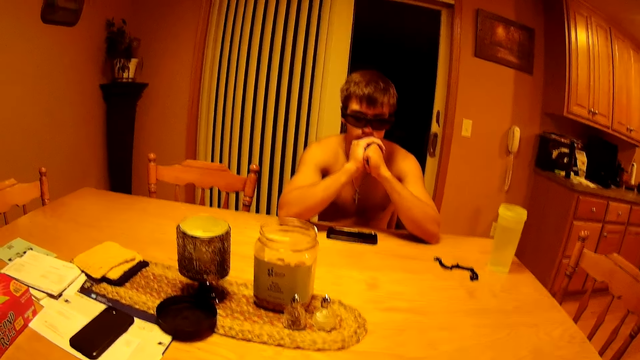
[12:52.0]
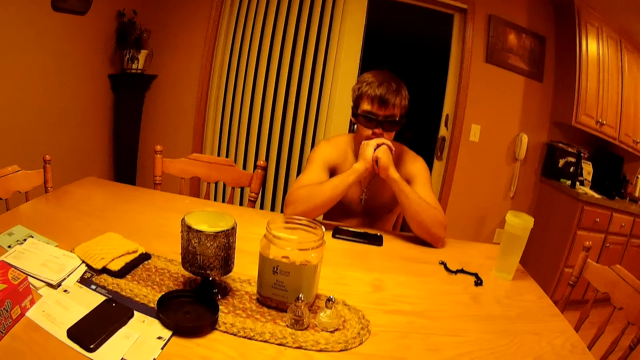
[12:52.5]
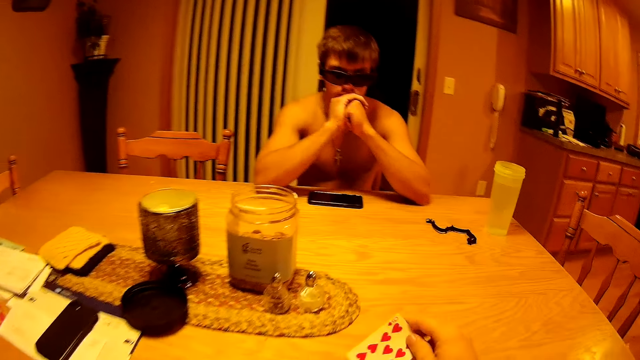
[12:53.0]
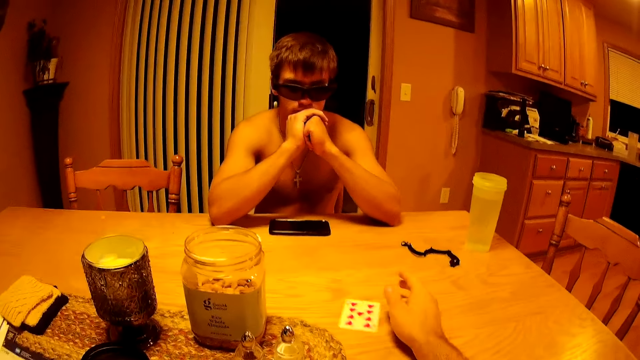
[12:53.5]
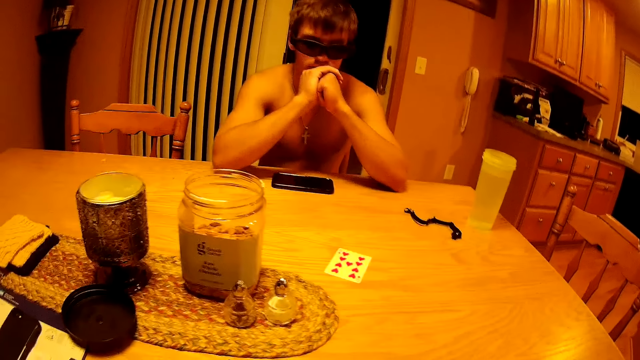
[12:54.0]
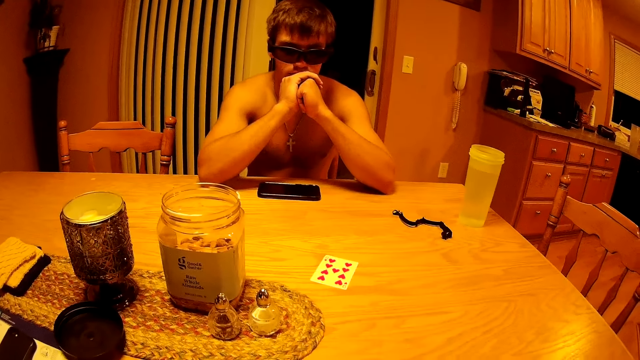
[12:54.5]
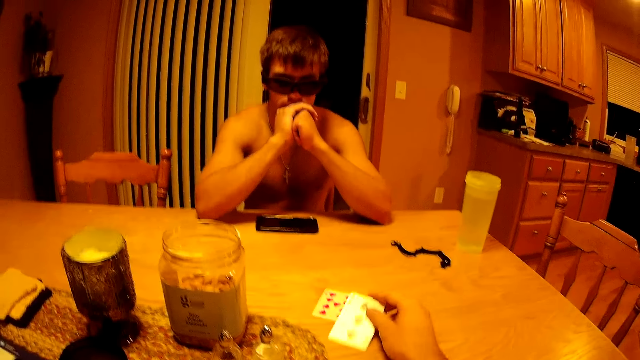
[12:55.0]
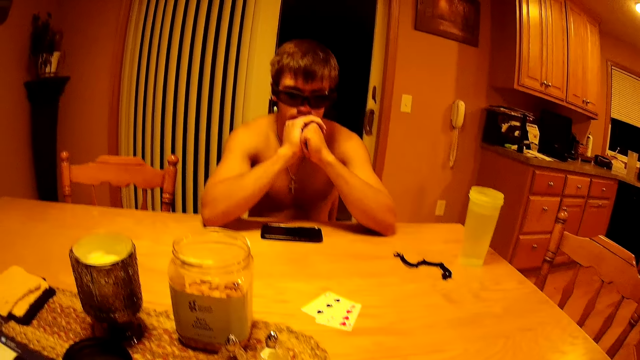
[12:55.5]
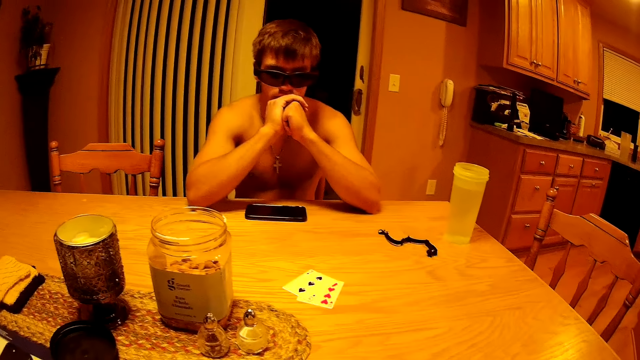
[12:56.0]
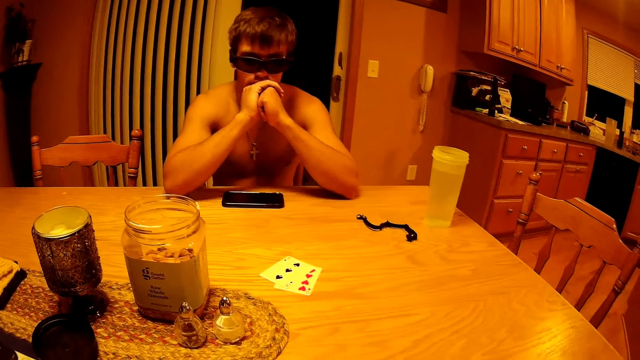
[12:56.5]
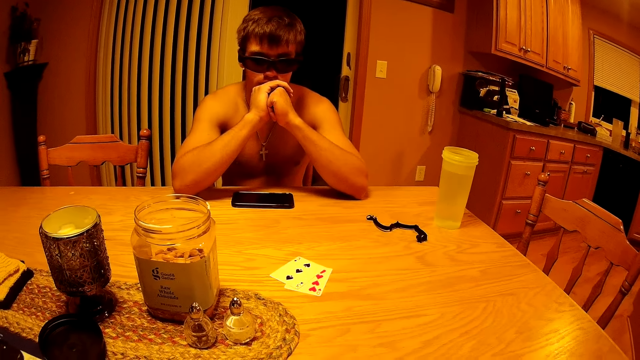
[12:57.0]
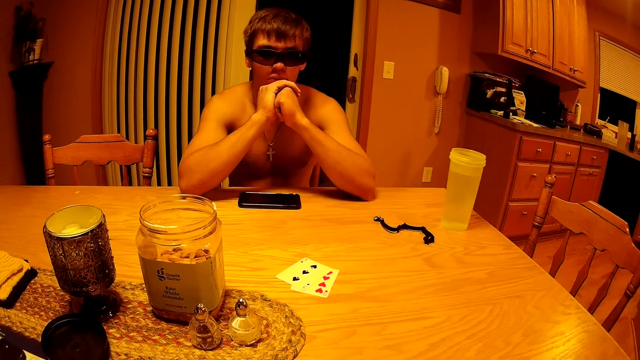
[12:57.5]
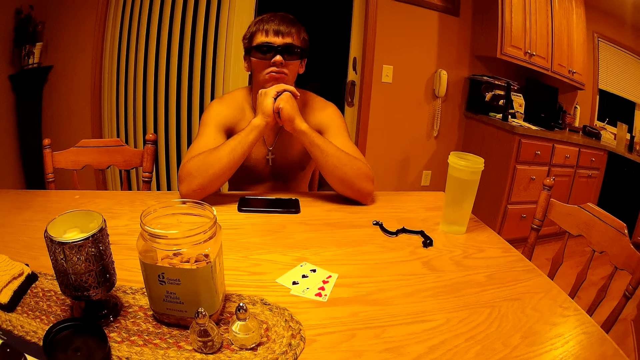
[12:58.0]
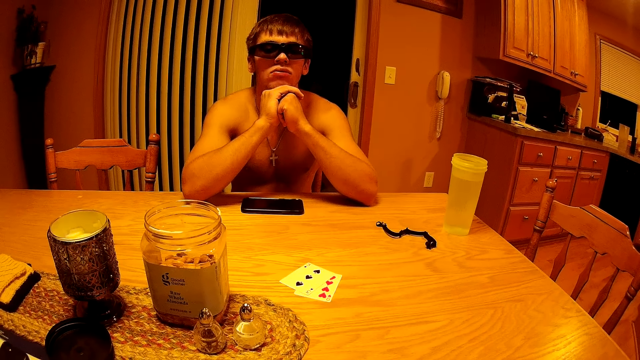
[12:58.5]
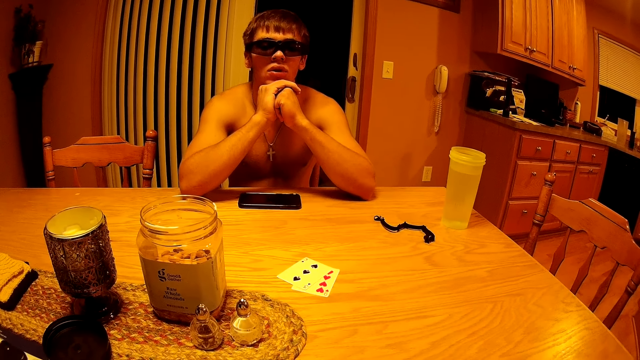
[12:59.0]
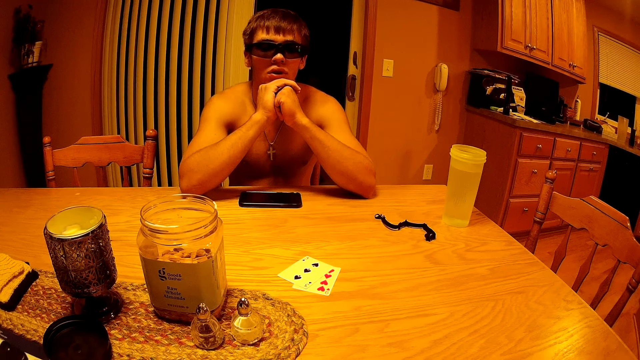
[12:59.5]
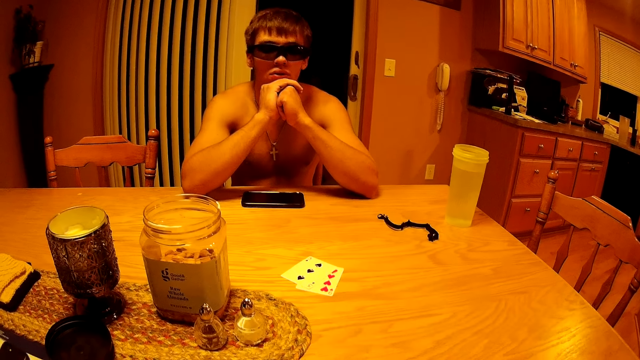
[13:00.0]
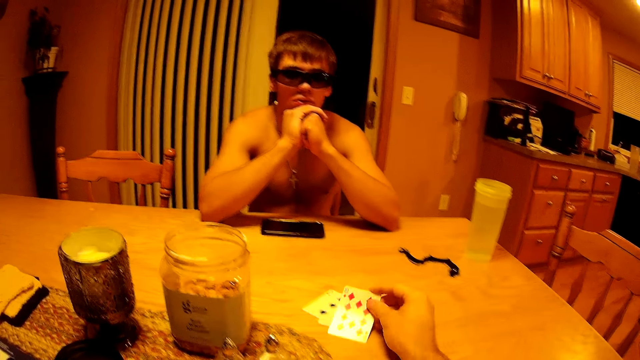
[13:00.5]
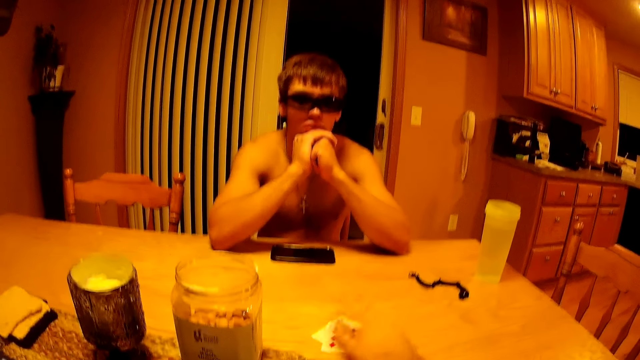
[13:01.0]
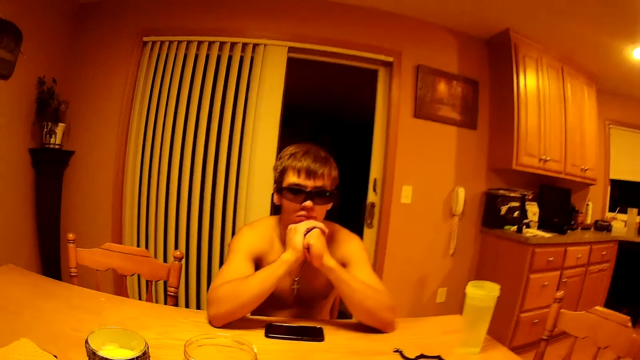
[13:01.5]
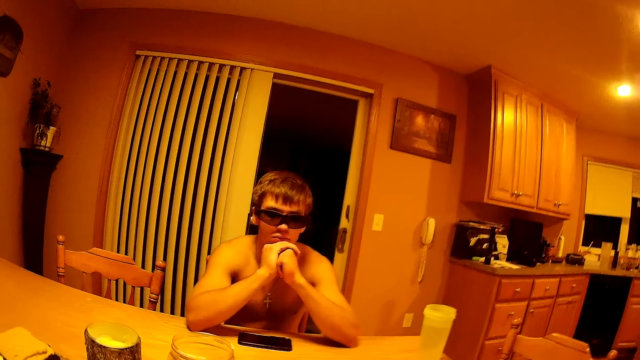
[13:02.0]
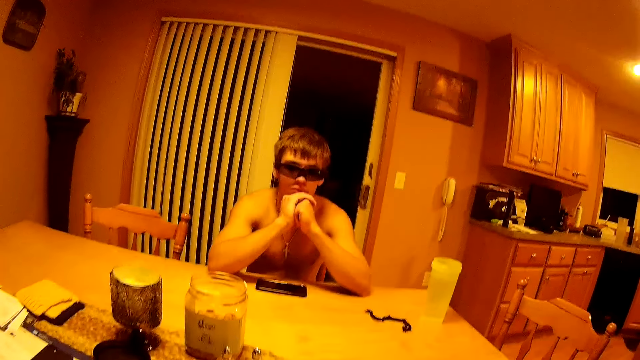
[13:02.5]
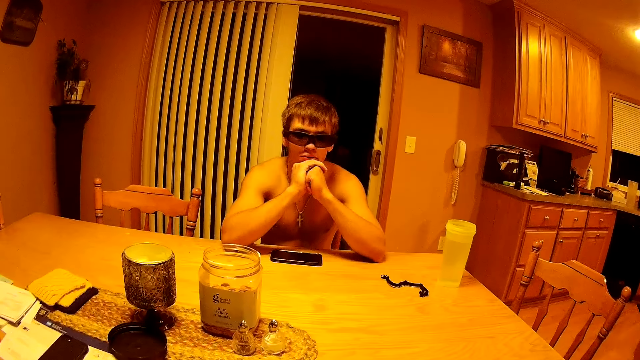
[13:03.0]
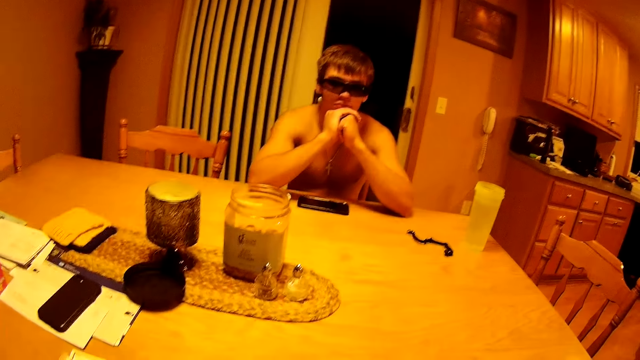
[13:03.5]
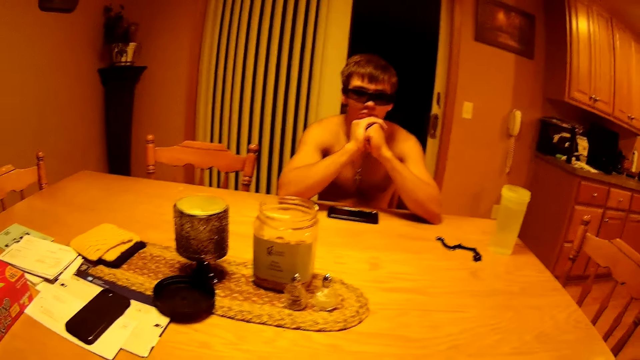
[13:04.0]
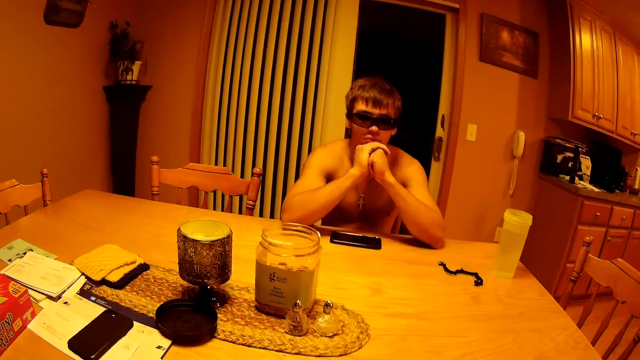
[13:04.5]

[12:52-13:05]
The camera wearer drops a card with hearts on the table. They drop a card with spades on the table. They drop a card with diamonds on the table. They pick up the playing cards from the table.

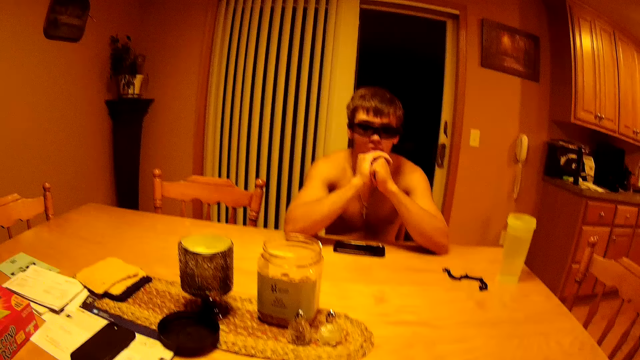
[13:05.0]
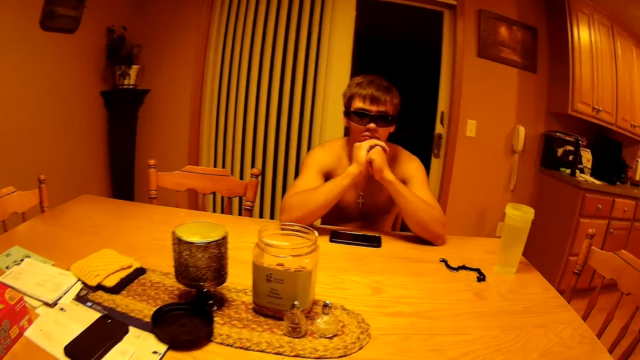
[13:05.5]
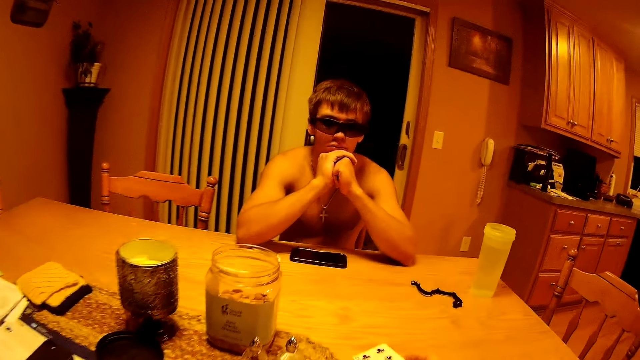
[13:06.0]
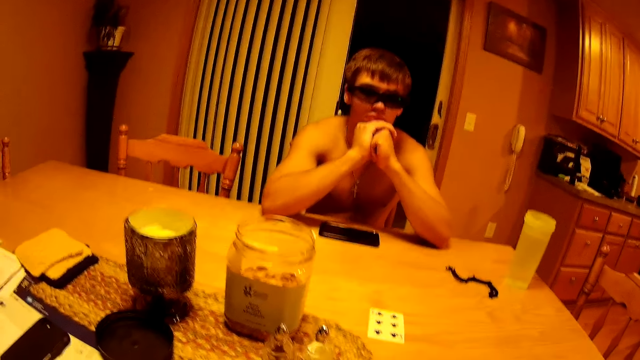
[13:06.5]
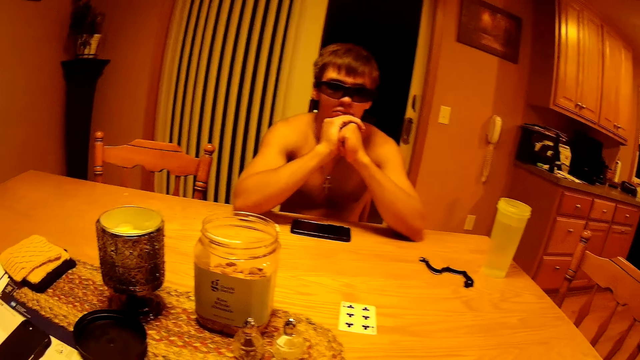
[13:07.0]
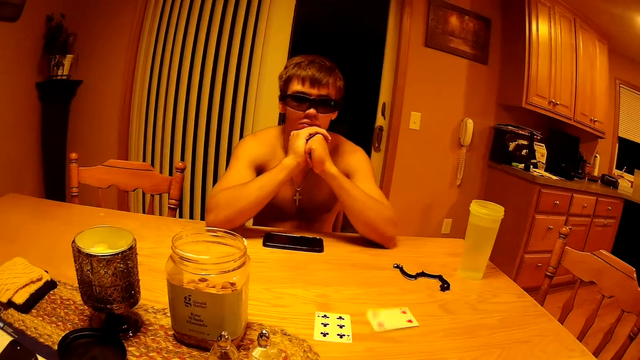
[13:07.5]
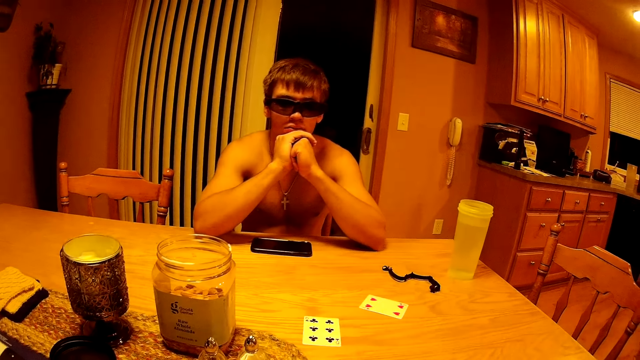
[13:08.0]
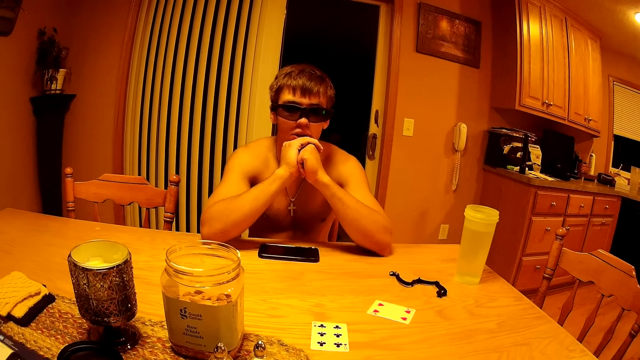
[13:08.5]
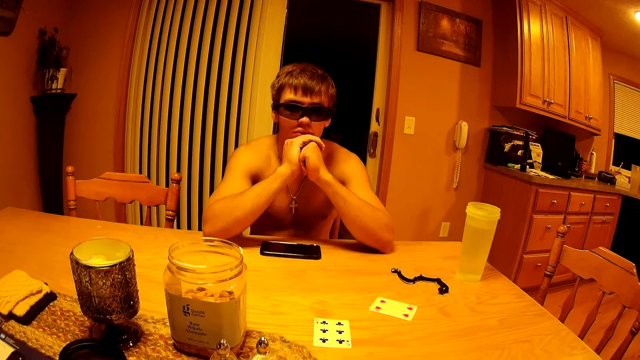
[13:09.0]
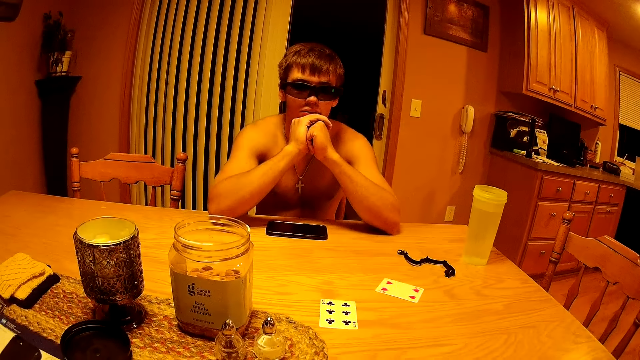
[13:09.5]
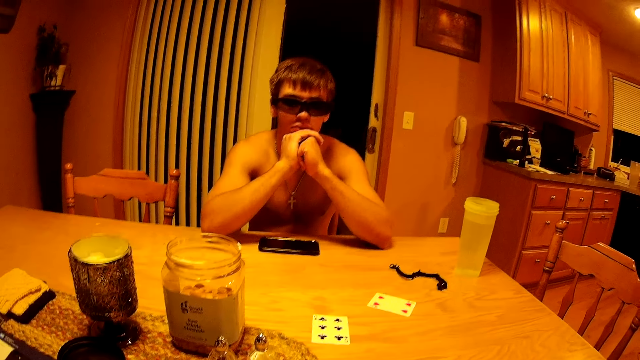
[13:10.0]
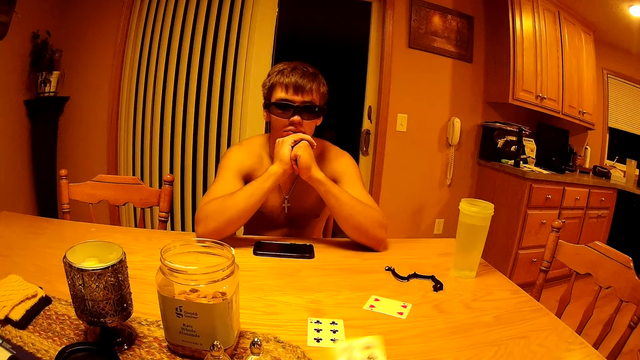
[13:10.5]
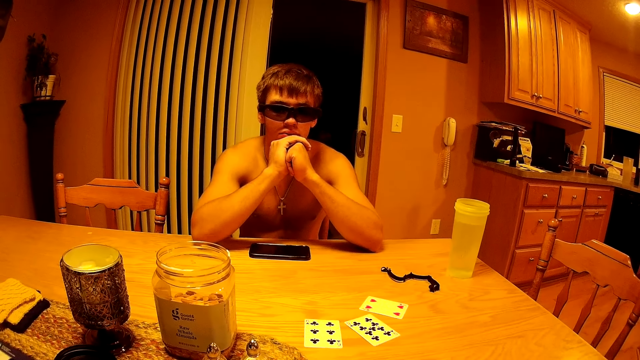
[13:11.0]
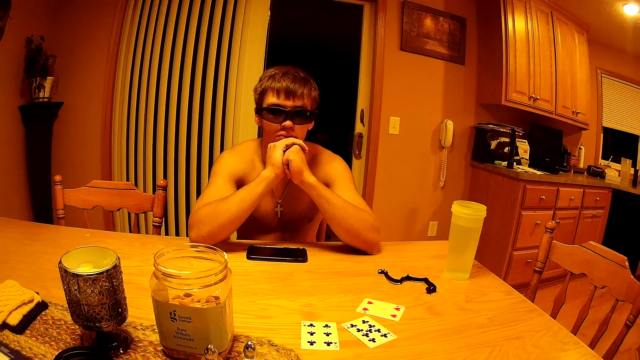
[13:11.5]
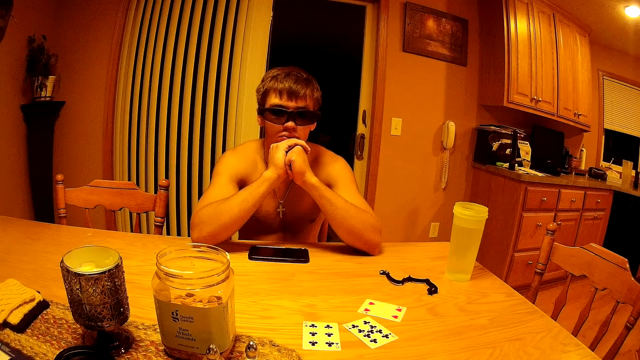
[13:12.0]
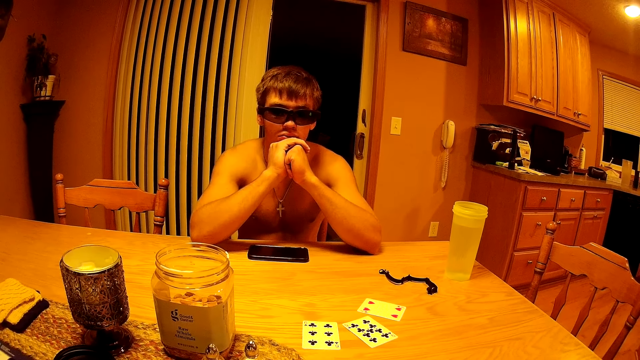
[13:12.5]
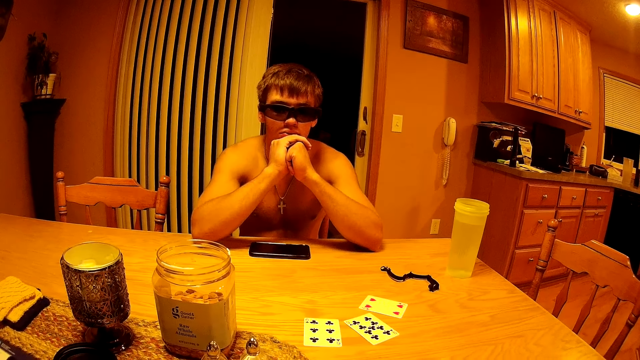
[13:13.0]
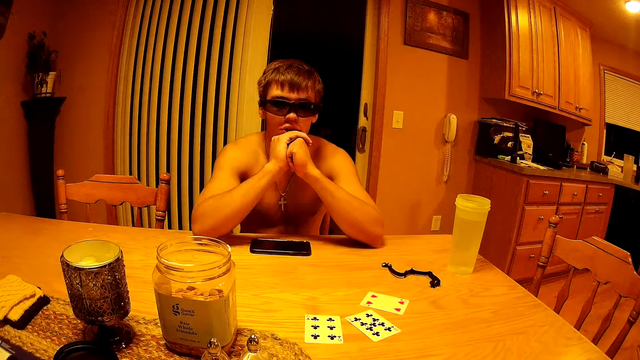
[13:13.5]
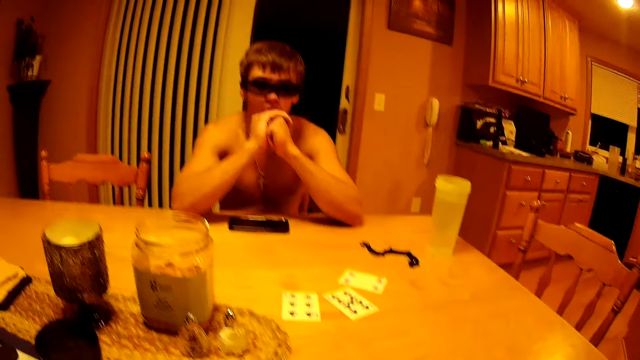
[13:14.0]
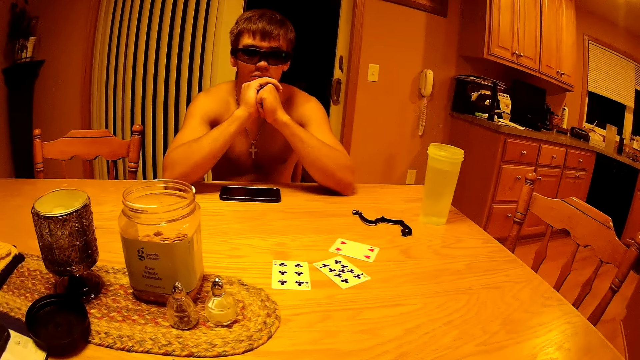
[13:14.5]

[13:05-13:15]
The camera wearer drops a card with clubs on the table. They drop a card with hearts on the table. They drop a card with clubs on the table.
